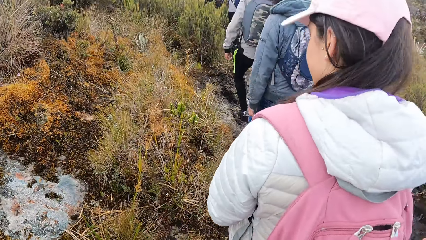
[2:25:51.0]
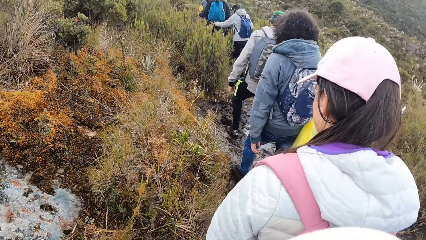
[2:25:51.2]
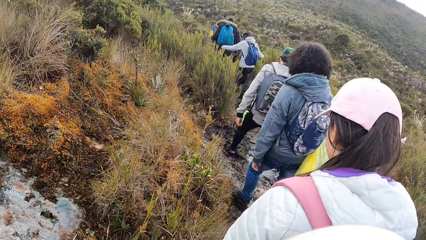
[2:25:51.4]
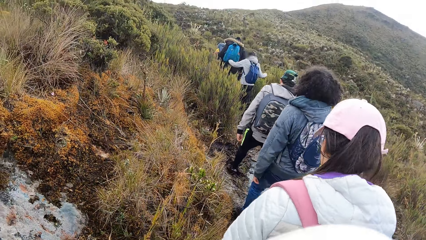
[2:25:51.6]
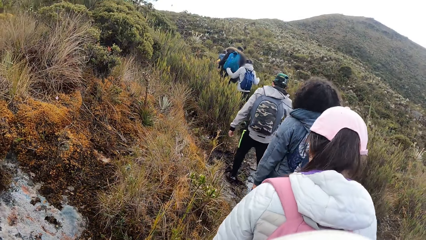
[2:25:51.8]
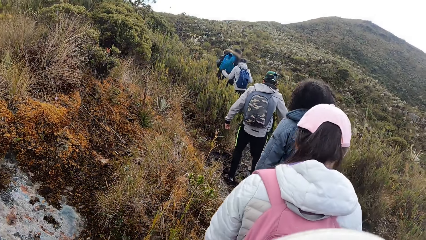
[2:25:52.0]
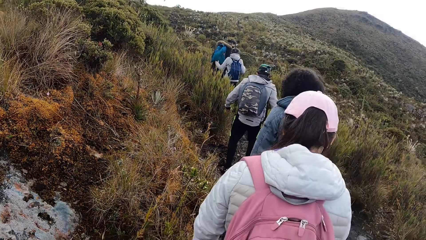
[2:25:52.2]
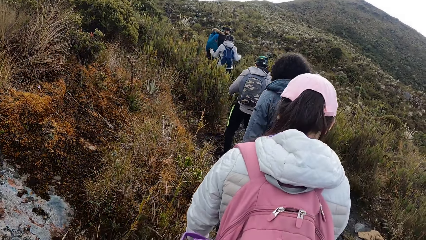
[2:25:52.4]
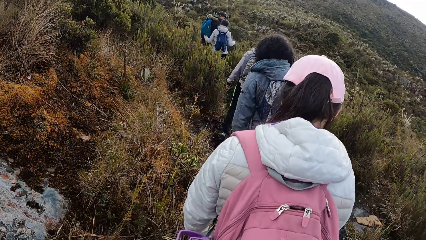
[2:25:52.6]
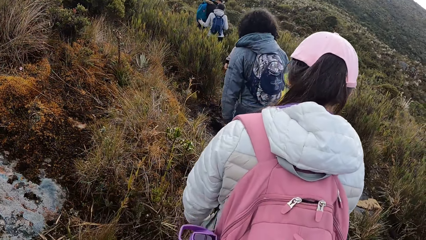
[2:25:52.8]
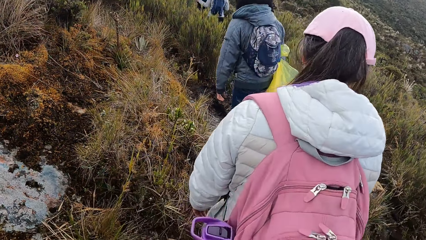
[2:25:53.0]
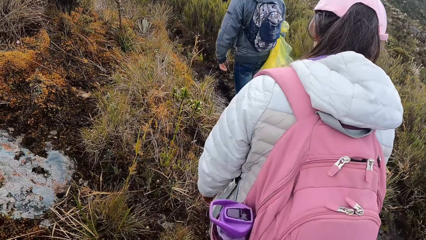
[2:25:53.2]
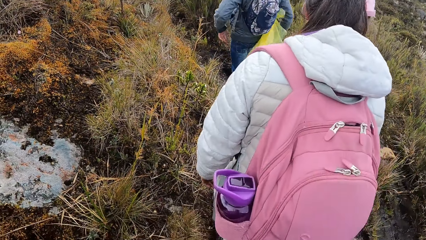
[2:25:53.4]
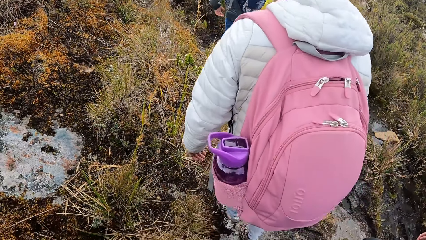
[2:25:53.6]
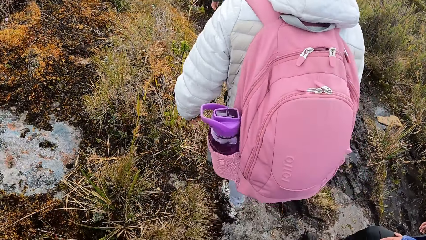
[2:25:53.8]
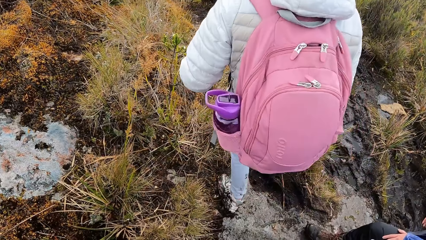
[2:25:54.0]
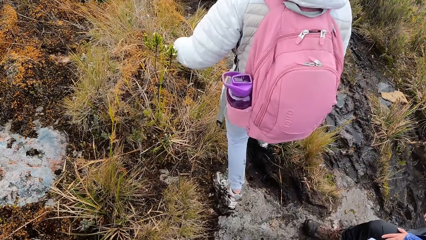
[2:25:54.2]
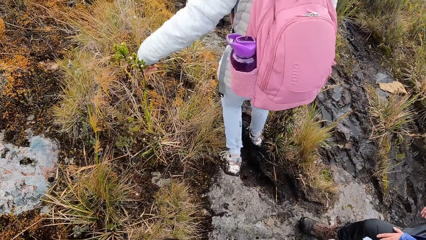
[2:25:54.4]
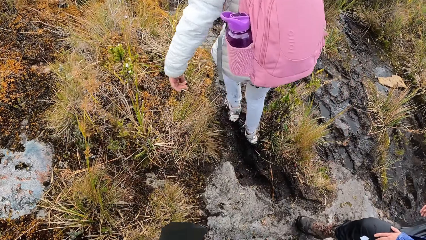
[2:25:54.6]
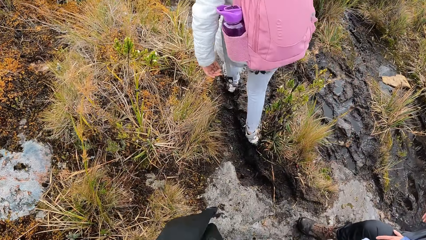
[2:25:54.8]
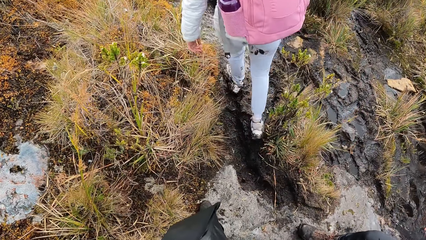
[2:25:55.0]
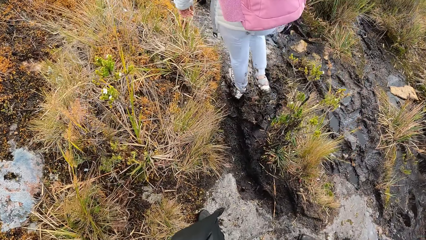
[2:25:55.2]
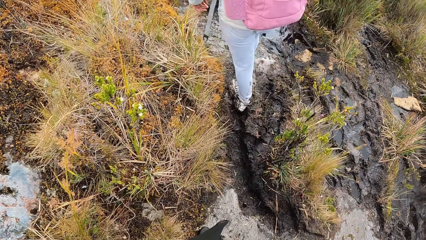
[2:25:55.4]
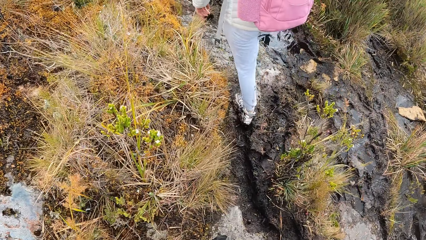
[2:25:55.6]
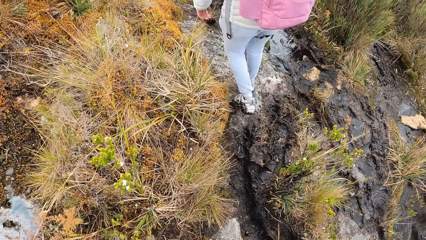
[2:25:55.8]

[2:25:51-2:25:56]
The camera wearer walks behind a person.

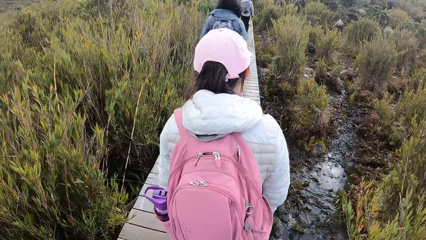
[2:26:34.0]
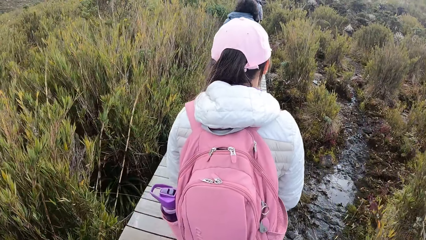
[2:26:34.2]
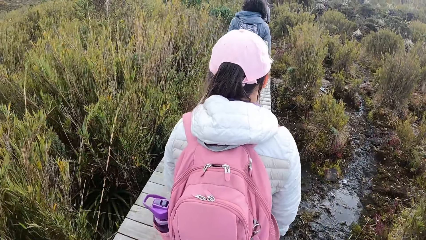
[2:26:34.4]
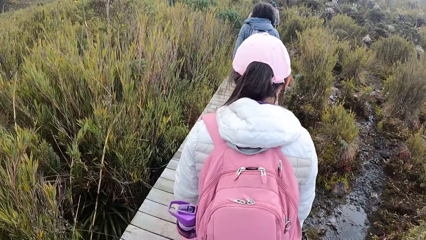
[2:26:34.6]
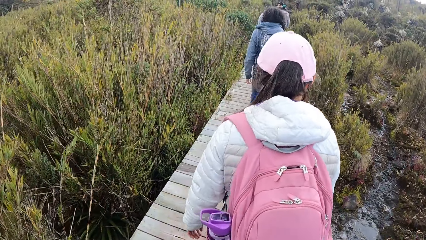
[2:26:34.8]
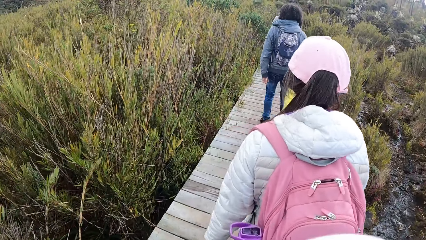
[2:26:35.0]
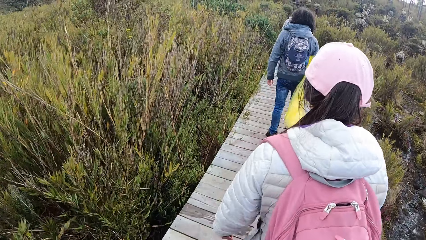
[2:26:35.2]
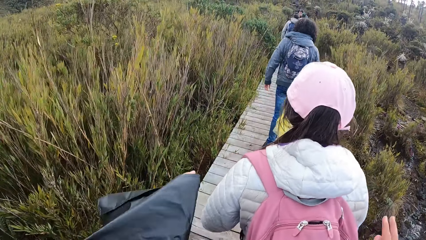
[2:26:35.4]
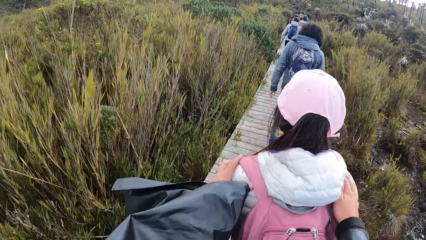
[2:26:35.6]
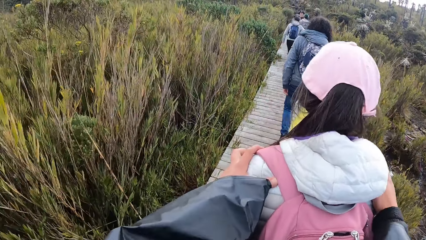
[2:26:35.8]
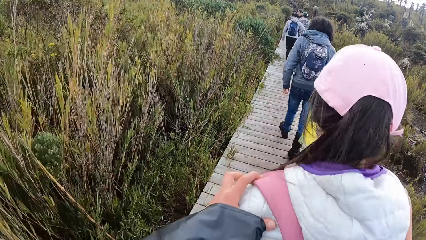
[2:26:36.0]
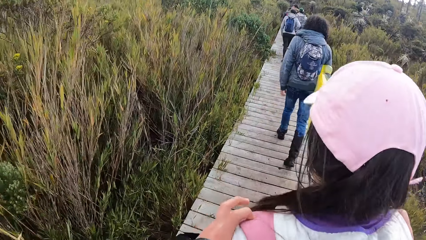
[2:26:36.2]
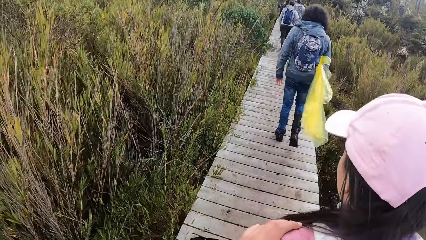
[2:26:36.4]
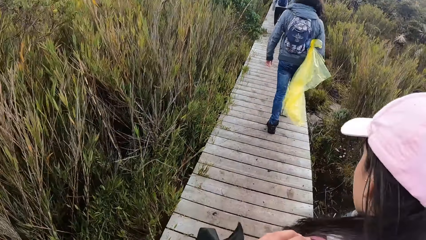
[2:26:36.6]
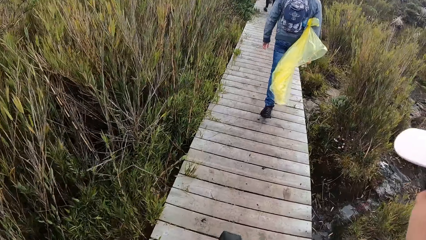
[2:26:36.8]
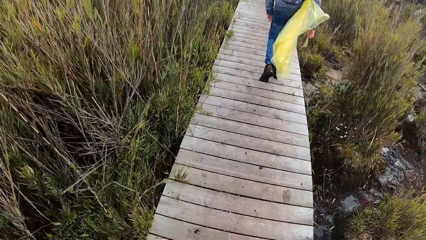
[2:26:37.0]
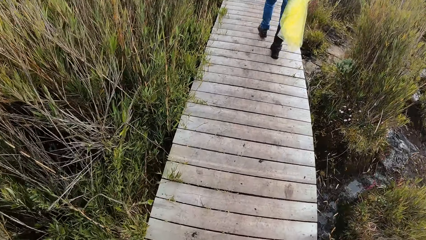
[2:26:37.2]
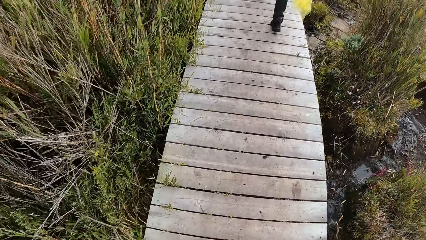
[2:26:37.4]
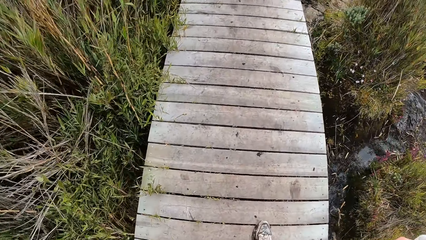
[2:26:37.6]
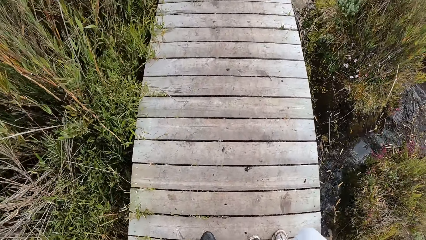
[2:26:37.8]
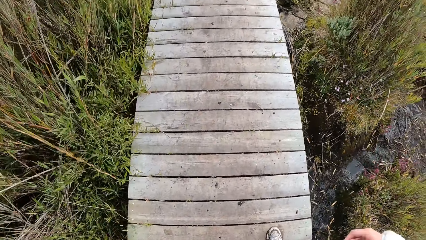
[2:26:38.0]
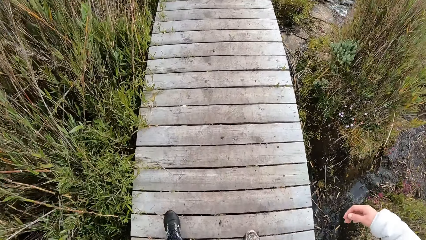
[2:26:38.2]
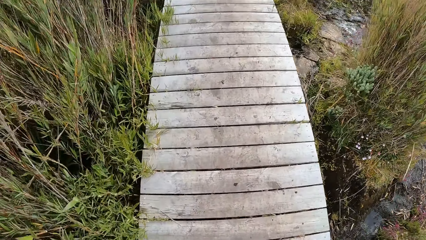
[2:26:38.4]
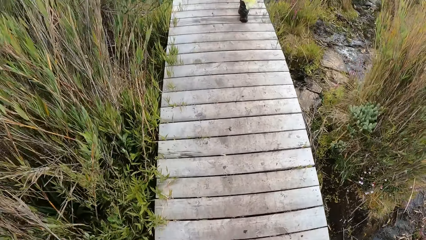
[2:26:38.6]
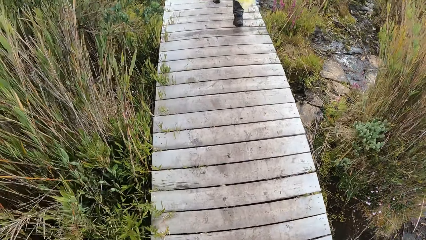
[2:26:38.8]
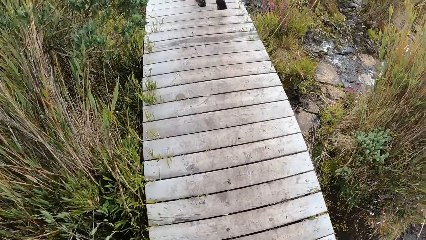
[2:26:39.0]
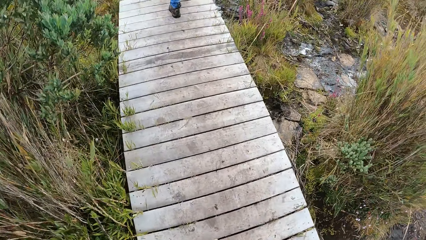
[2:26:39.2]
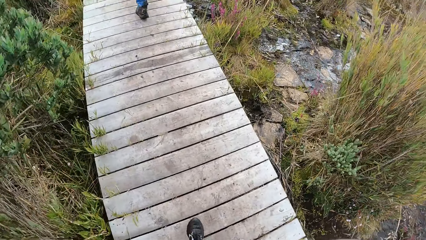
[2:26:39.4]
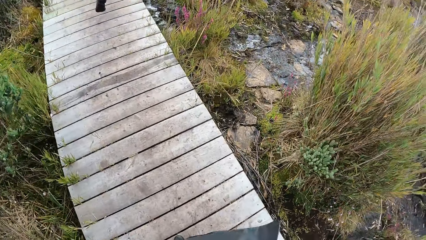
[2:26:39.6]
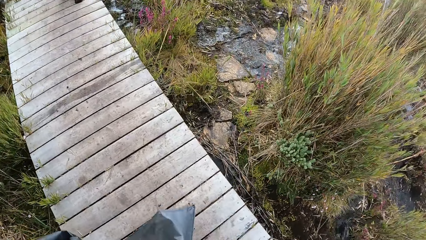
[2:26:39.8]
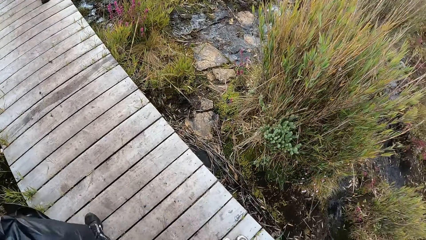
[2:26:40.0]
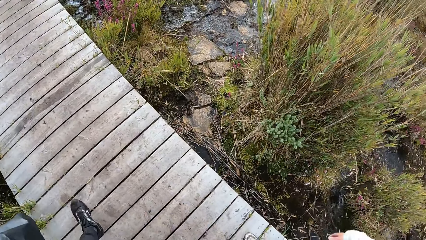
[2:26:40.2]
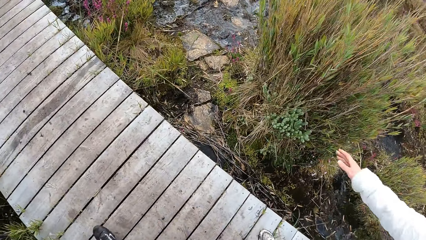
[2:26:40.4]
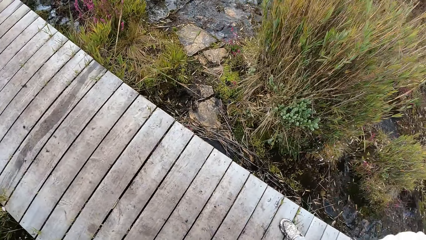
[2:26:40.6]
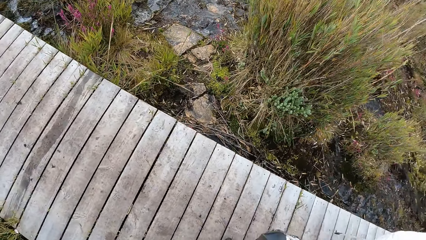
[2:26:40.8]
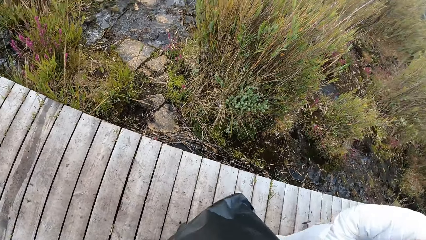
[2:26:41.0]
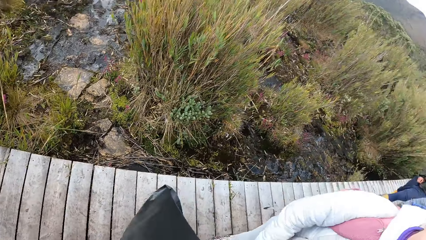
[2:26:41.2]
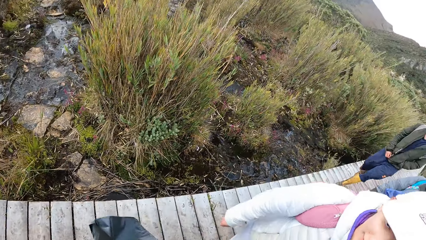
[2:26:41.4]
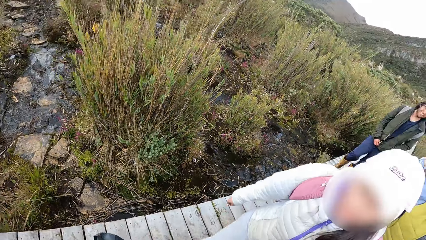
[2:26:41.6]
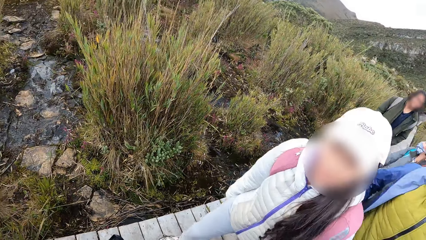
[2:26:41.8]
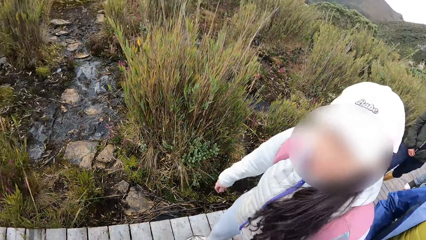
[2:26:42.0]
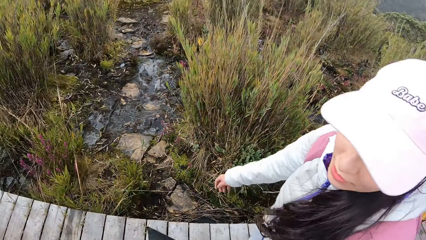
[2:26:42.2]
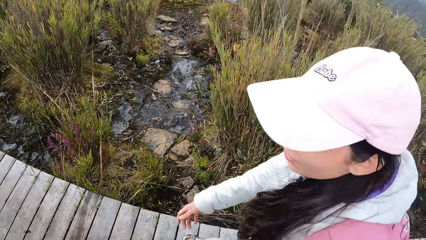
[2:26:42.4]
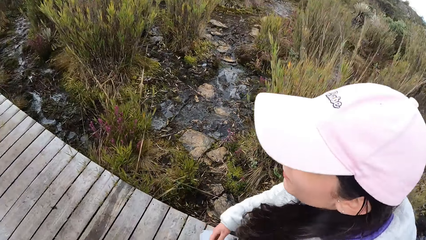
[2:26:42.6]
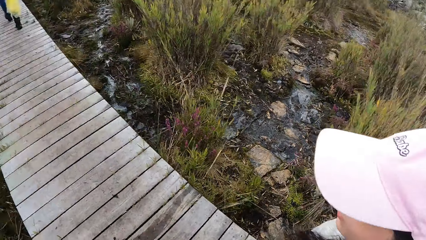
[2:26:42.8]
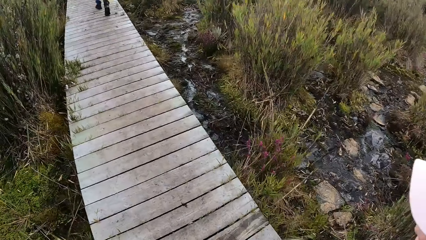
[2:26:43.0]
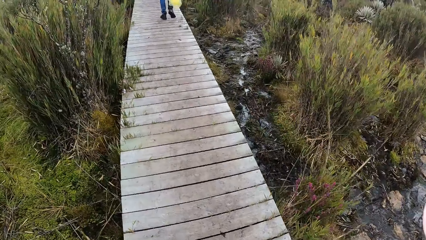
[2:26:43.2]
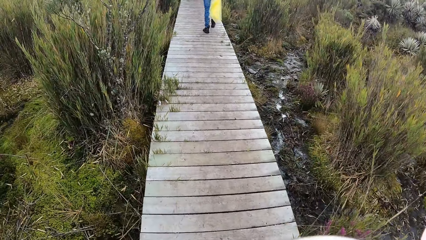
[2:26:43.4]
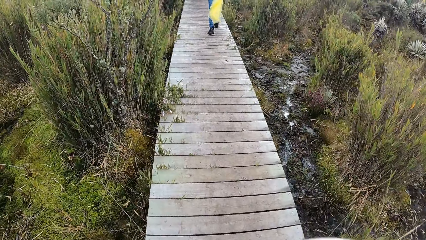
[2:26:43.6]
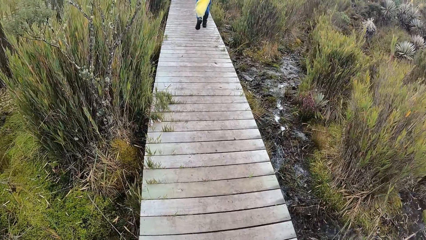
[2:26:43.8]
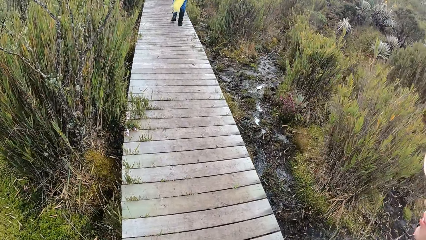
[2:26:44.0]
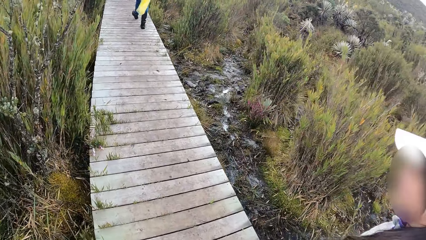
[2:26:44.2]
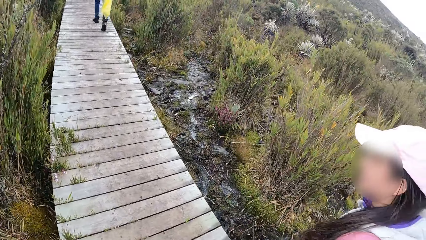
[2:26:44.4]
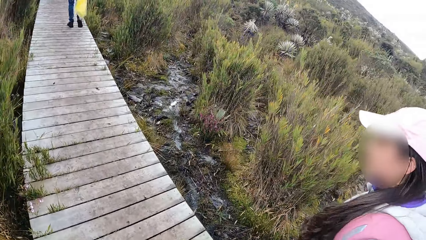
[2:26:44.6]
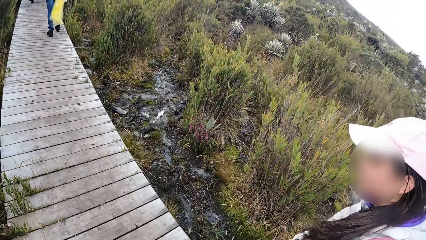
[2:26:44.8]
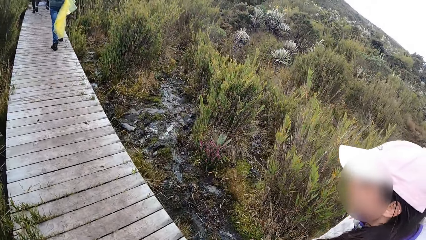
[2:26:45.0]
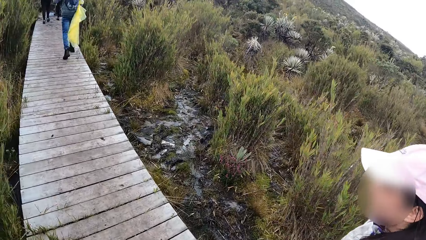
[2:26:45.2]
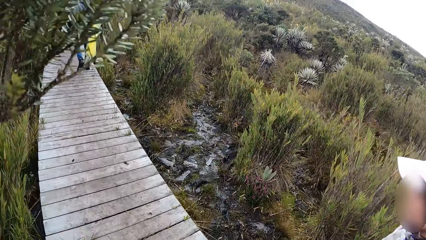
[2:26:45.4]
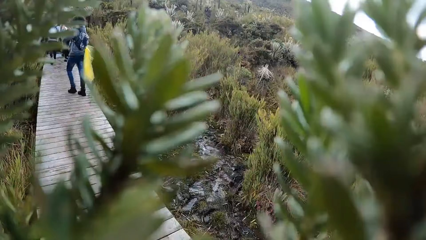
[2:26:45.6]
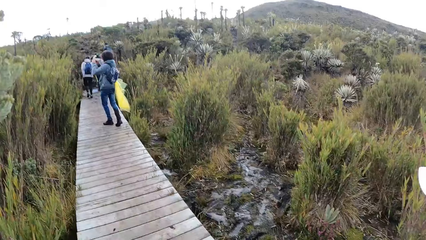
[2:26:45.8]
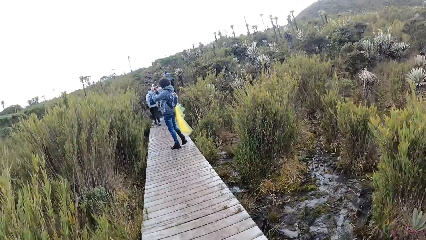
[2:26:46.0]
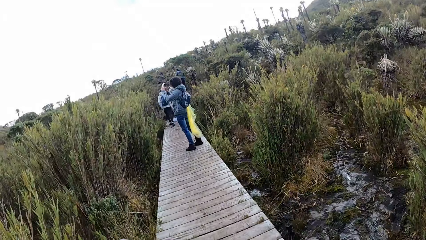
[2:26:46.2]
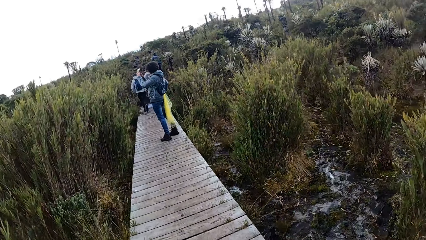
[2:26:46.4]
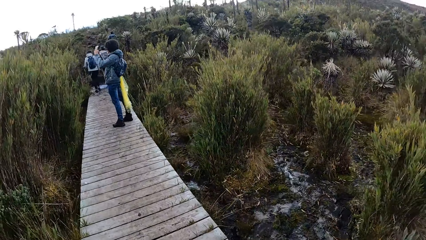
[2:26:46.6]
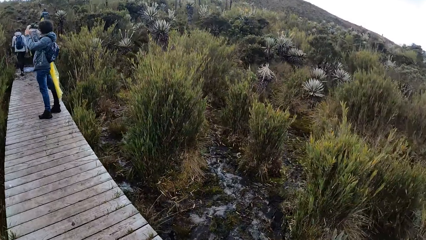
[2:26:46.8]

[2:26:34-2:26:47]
The camera wearer touches a woman with both hands. They hold the woman on the shoulders. They walk alongside the woman. They converse with the woman along a wooden pavement.
